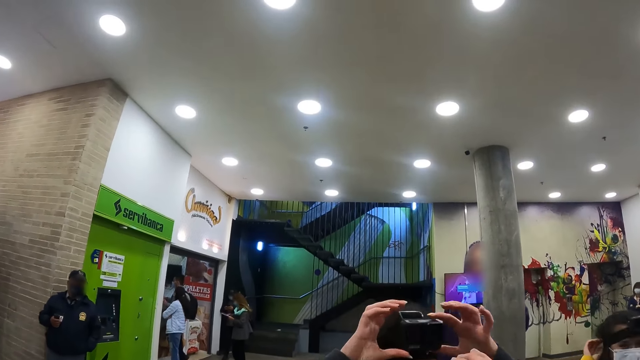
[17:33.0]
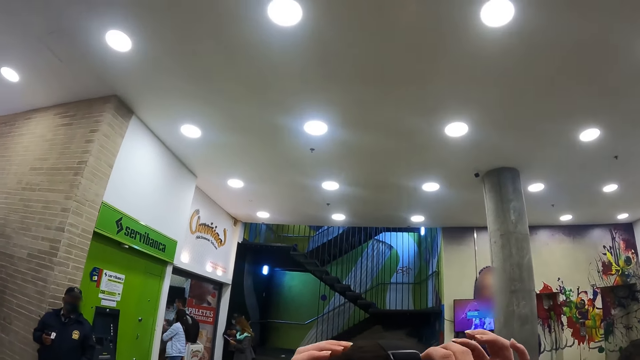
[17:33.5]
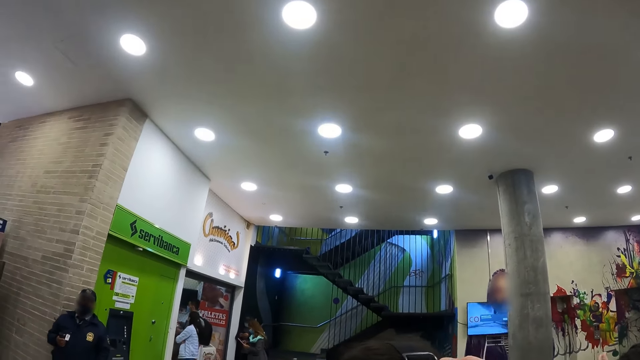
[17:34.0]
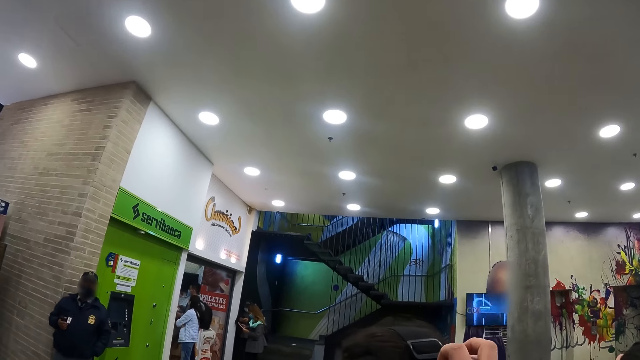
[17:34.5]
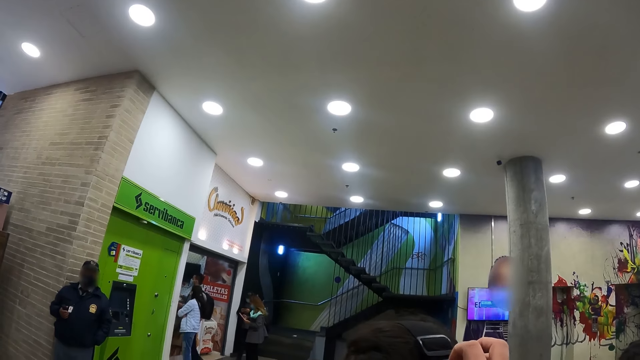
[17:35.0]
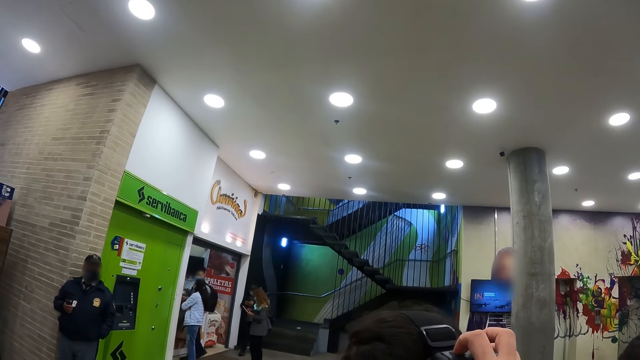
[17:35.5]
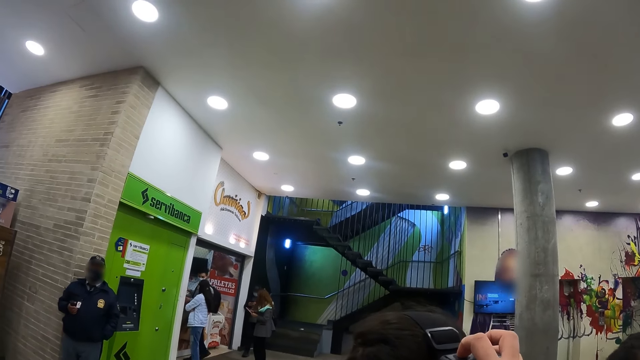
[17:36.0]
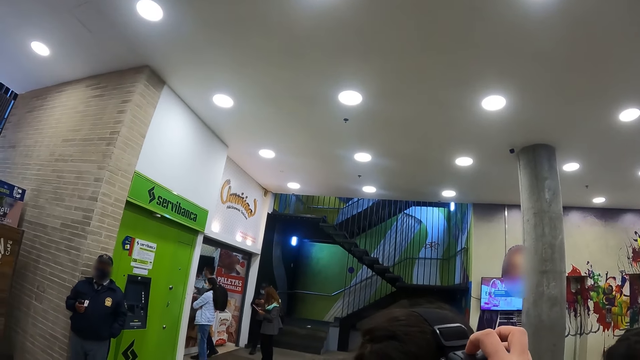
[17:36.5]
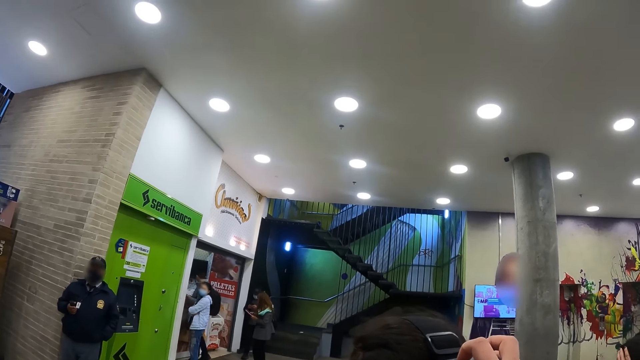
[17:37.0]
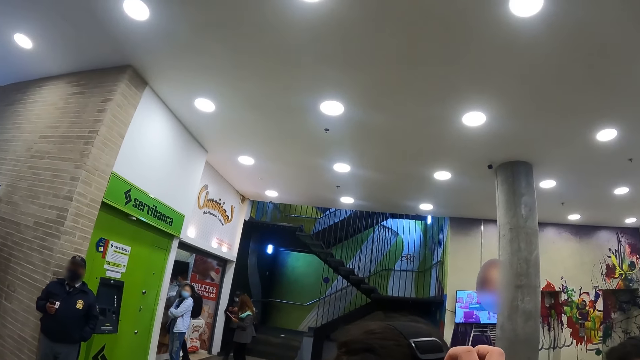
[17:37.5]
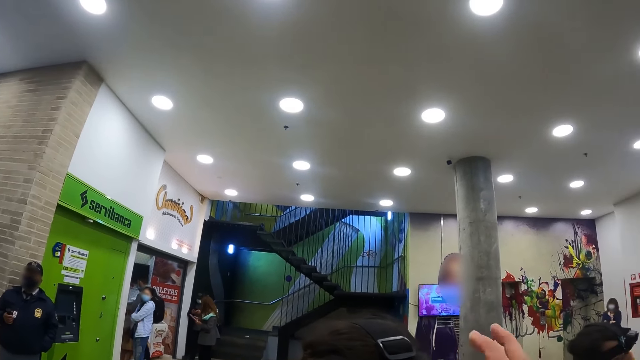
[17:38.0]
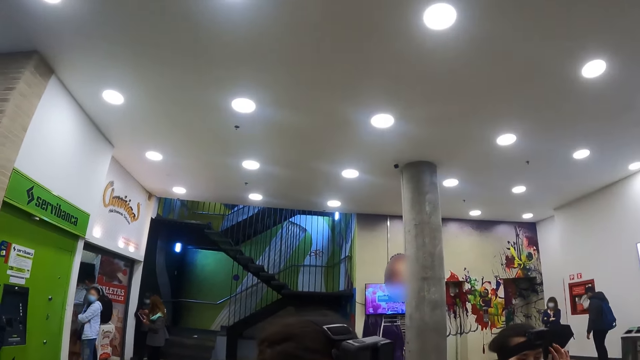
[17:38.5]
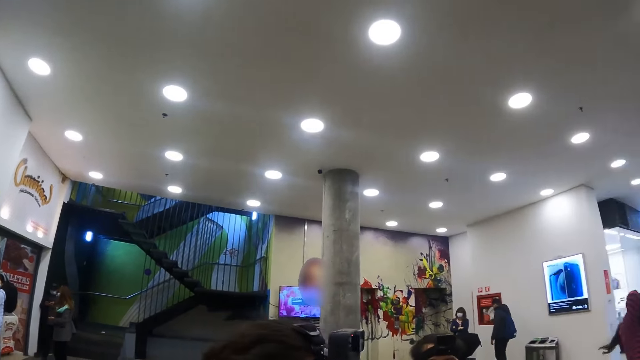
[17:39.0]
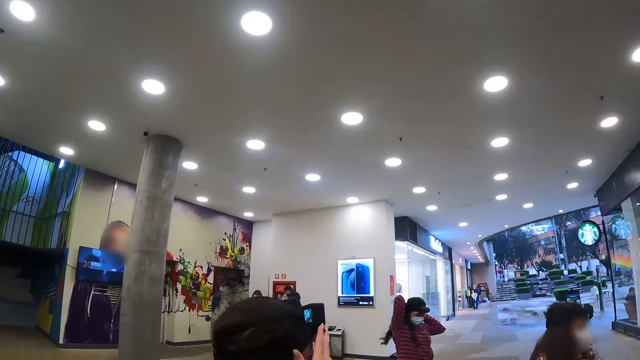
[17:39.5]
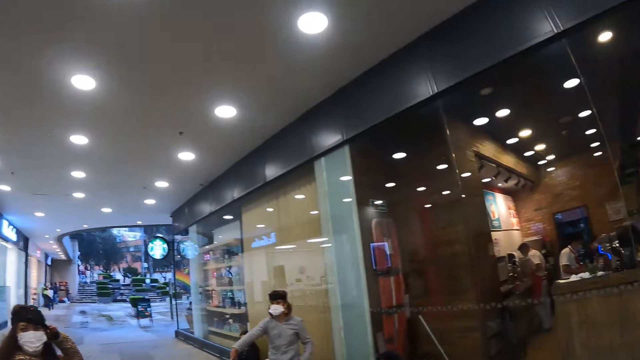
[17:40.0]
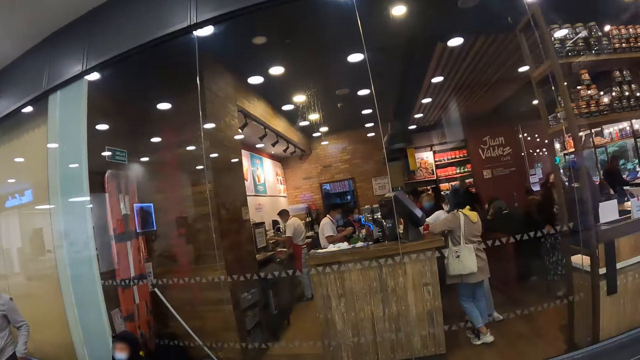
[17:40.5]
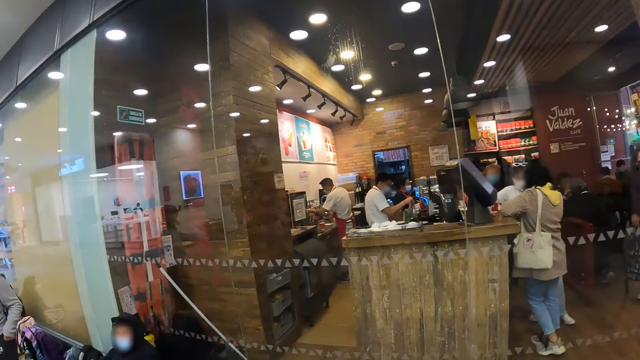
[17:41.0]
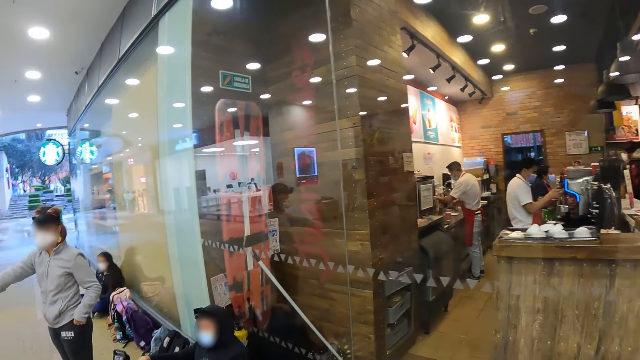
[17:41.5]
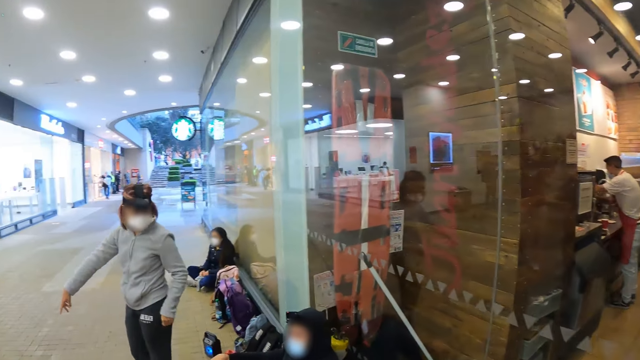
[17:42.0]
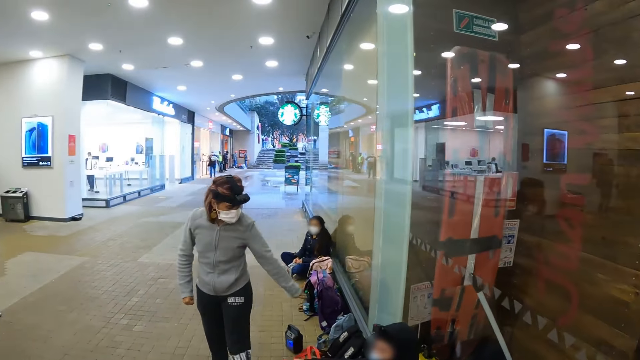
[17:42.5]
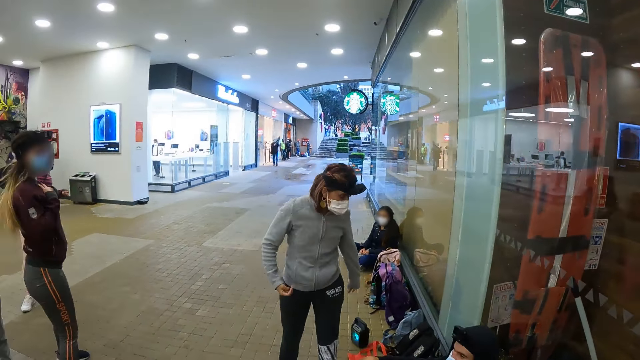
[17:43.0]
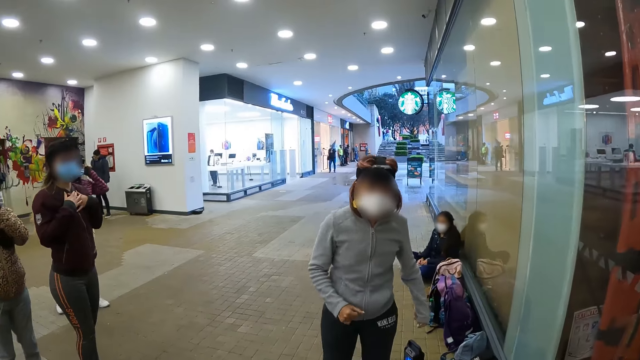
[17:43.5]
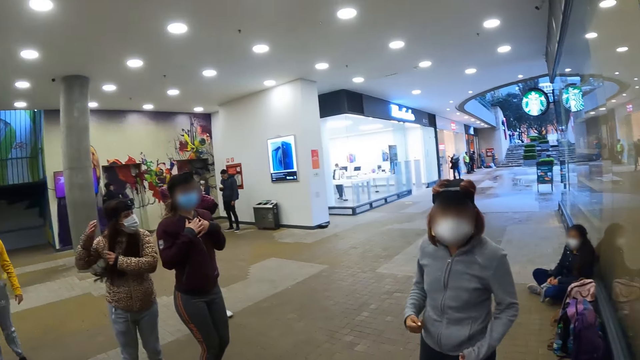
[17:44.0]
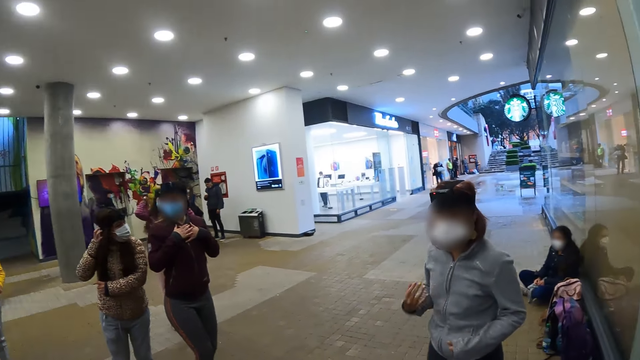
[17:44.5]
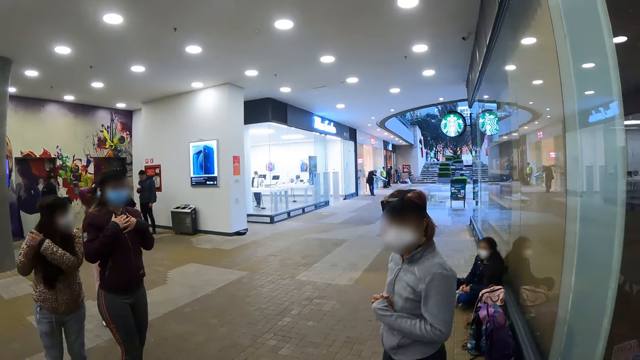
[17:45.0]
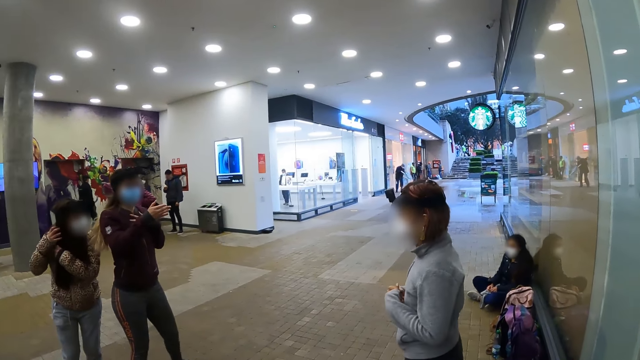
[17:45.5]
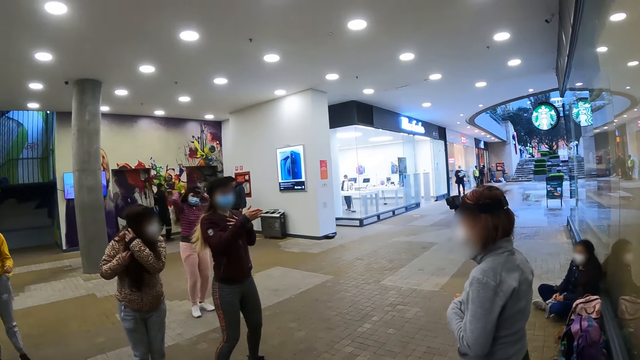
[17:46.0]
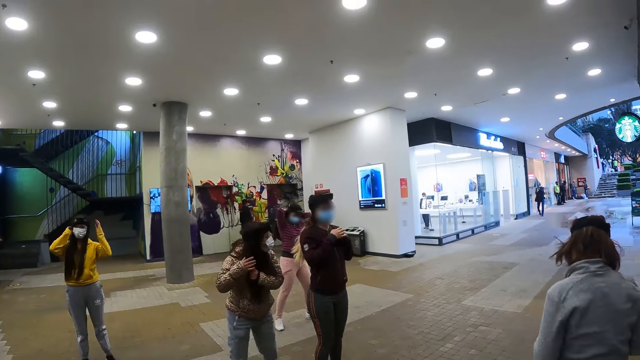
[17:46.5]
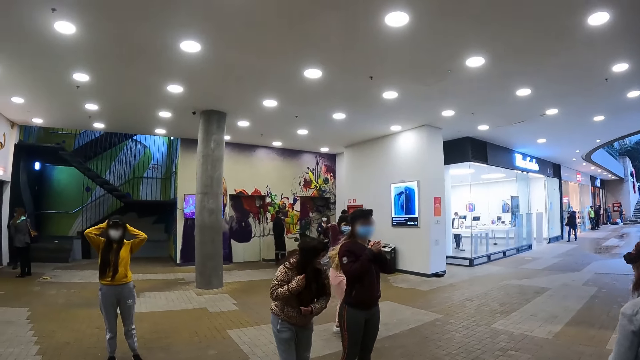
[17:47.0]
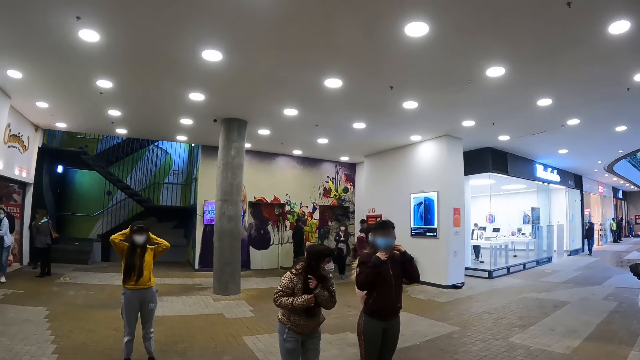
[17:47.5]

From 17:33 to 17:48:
The camera wearer fixes a person's camera. They walk across the hallway, around the mall. They look at women dance.

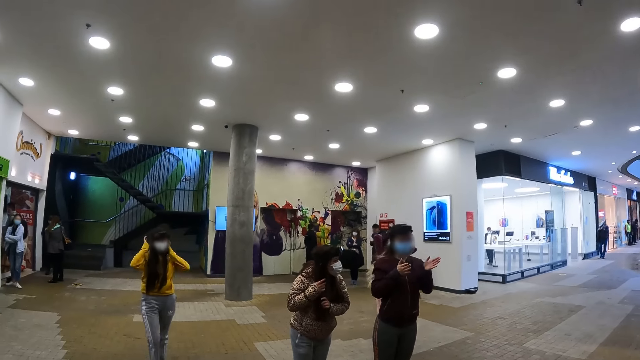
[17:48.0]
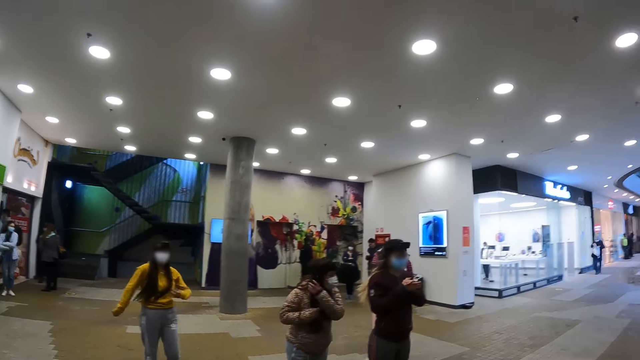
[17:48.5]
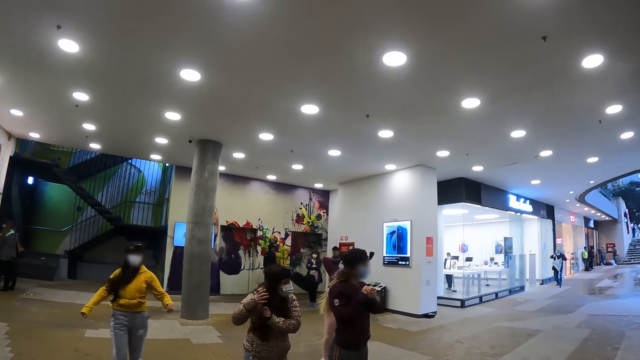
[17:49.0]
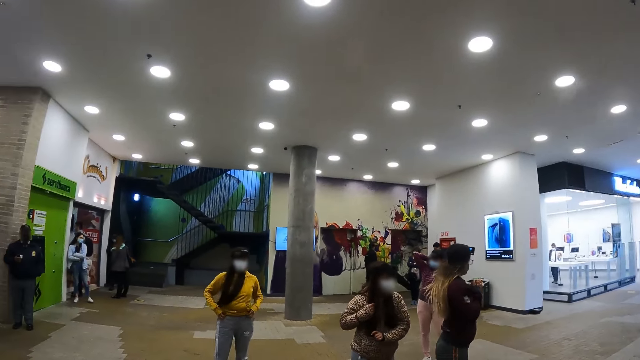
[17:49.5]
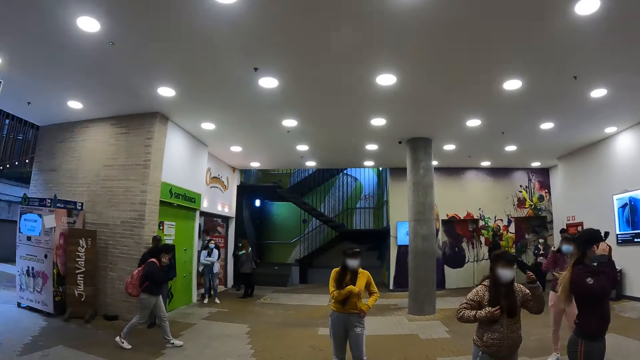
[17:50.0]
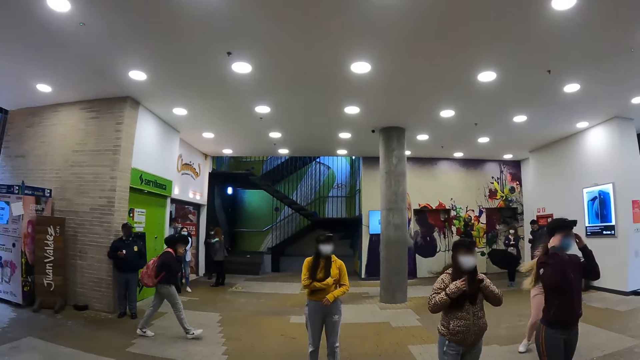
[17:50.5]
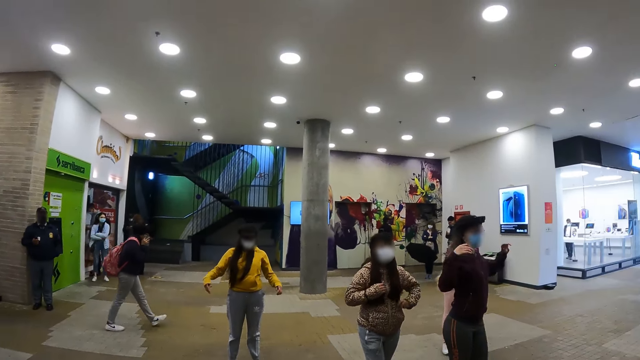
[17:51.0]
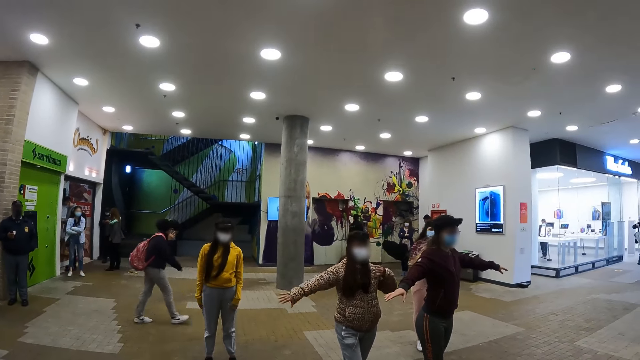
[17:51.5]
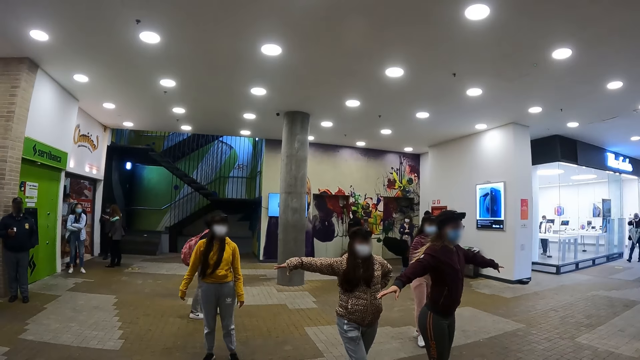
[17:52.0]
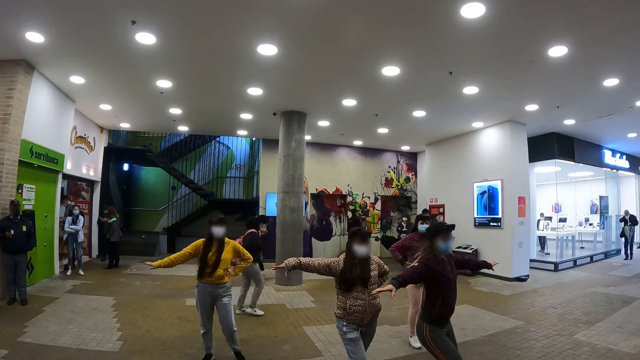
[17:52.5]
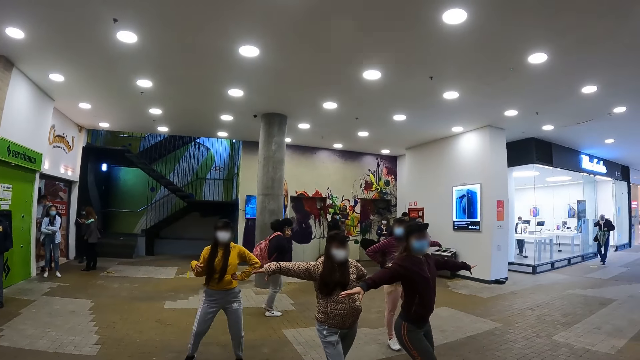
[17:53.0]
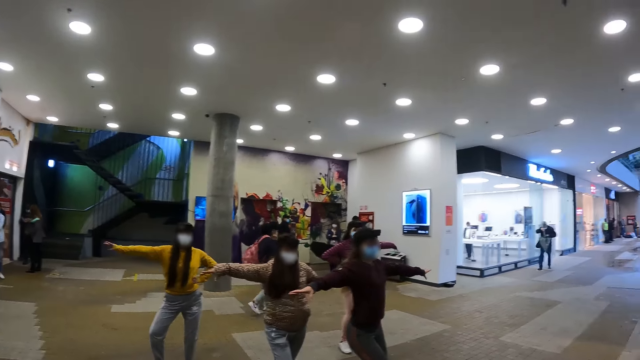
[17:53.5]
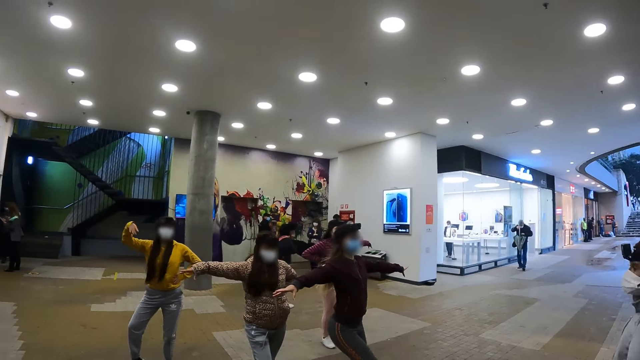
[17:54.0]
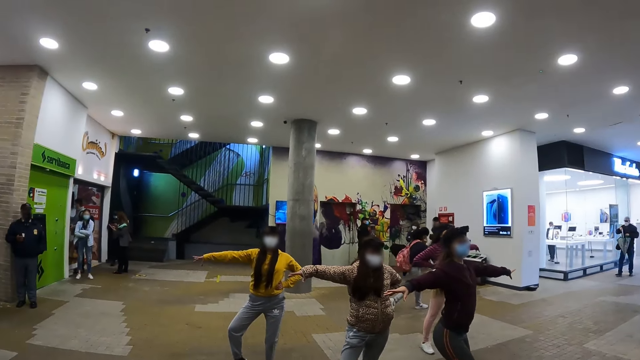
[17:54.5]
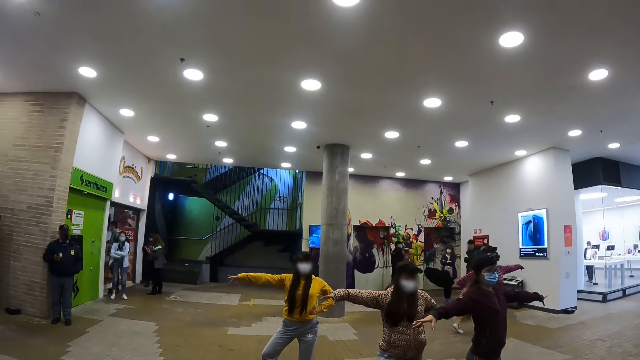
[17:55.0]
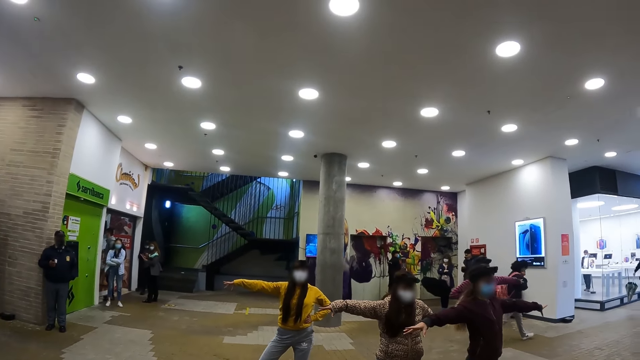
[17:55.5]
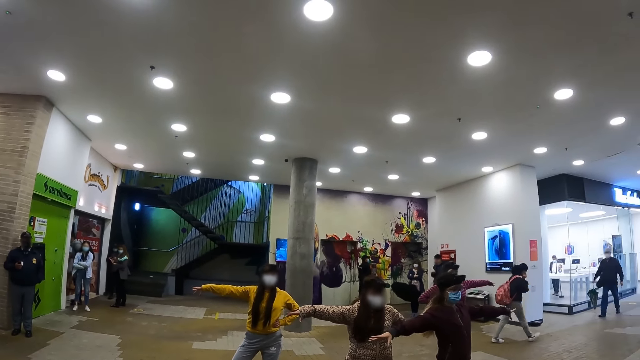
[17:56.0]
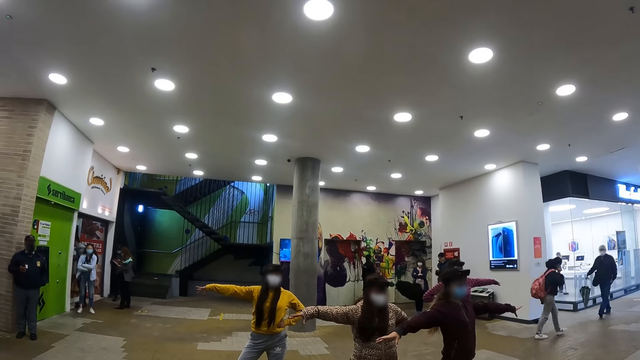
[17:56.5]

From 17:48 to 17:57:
The camera wearer looks around.
